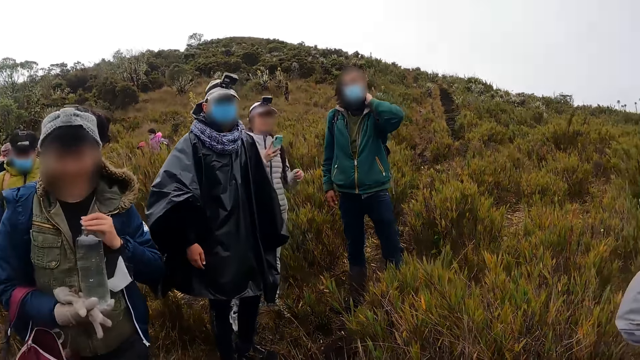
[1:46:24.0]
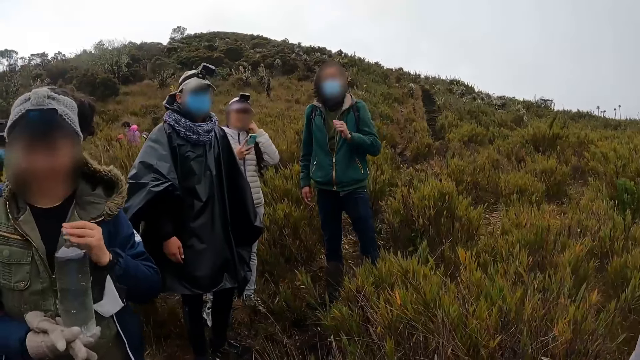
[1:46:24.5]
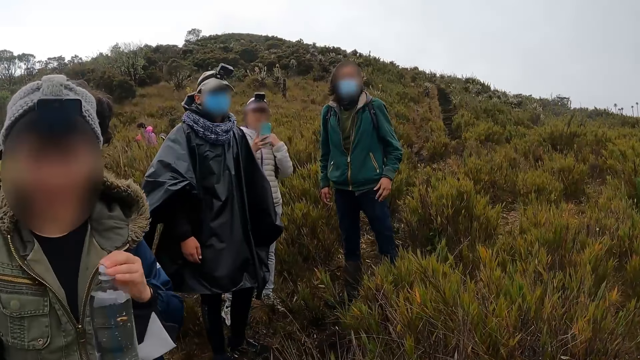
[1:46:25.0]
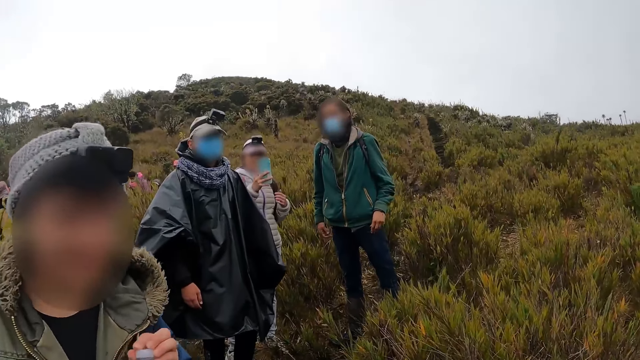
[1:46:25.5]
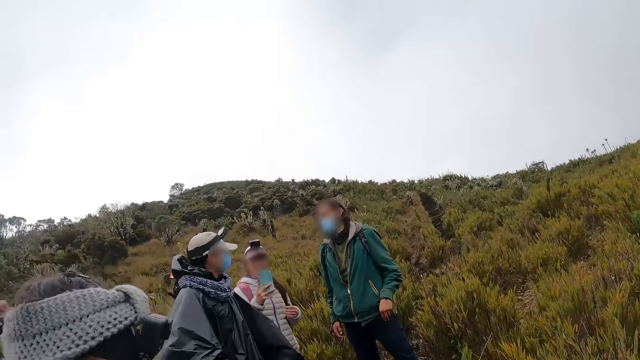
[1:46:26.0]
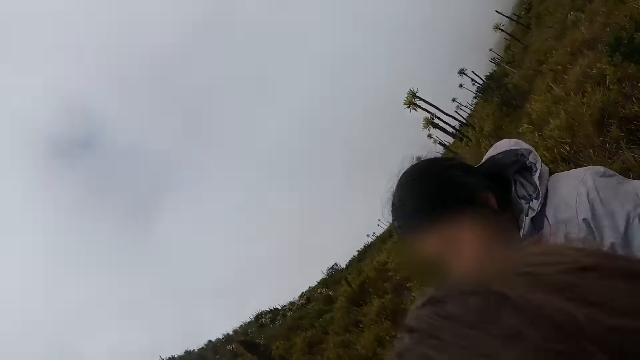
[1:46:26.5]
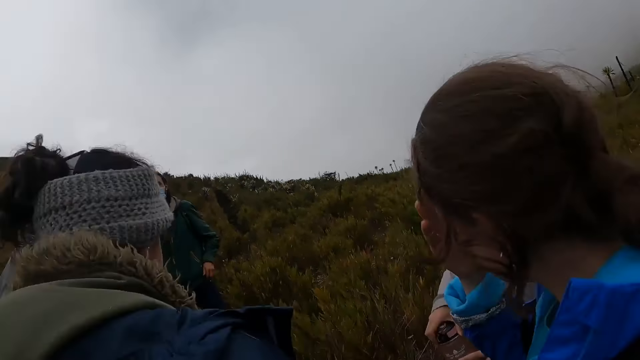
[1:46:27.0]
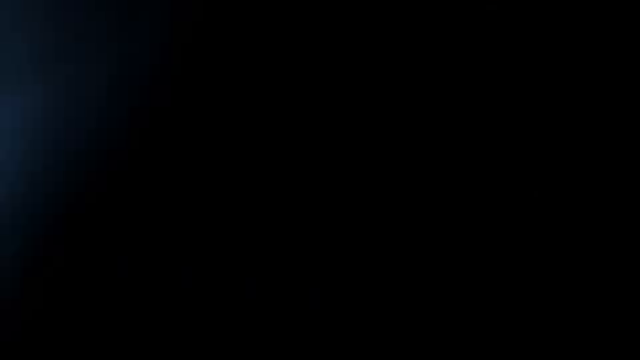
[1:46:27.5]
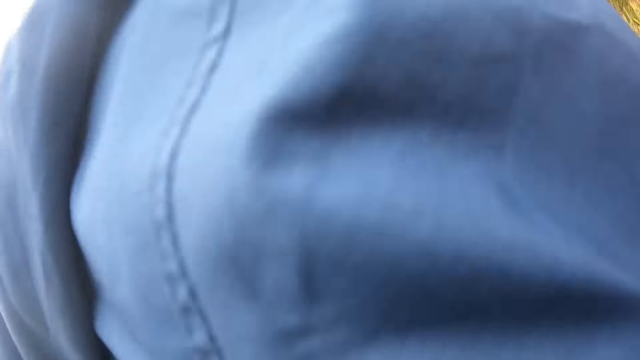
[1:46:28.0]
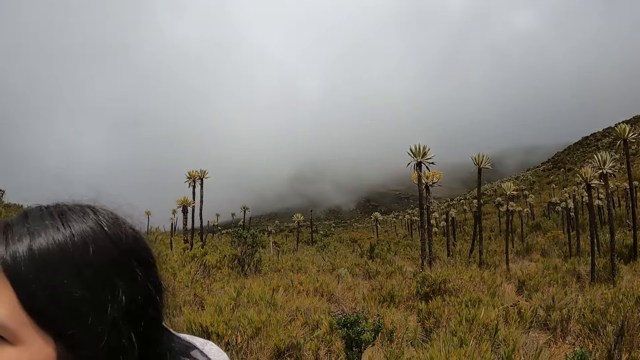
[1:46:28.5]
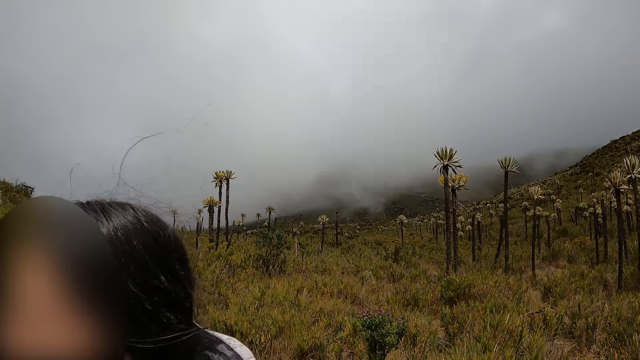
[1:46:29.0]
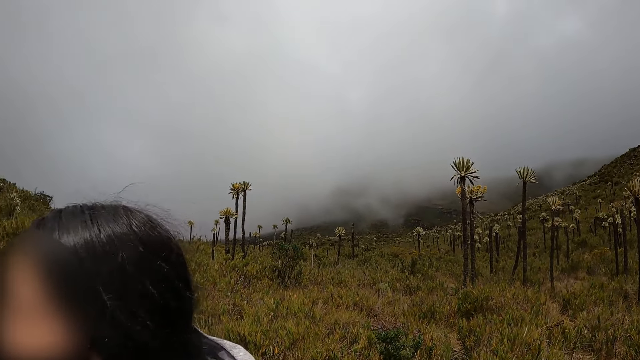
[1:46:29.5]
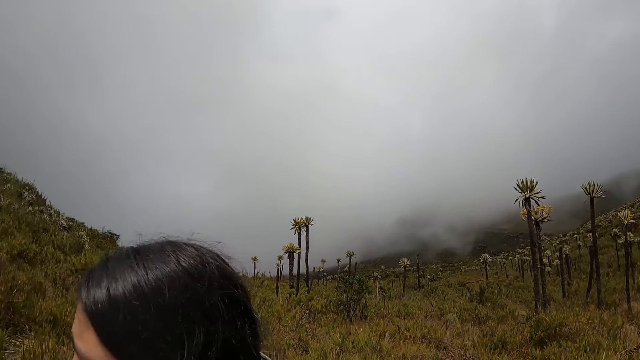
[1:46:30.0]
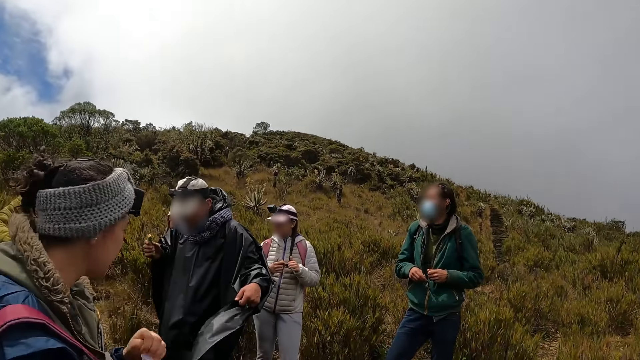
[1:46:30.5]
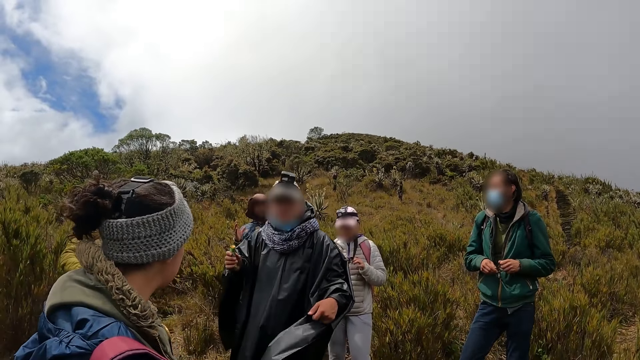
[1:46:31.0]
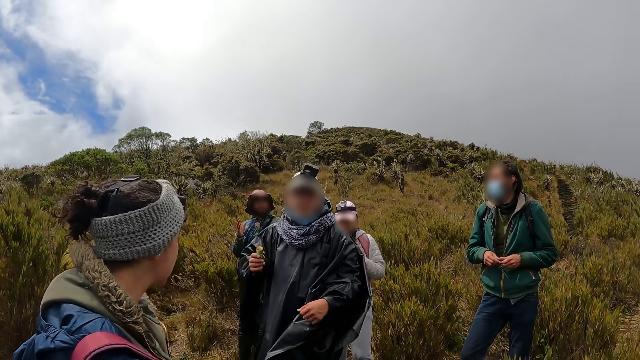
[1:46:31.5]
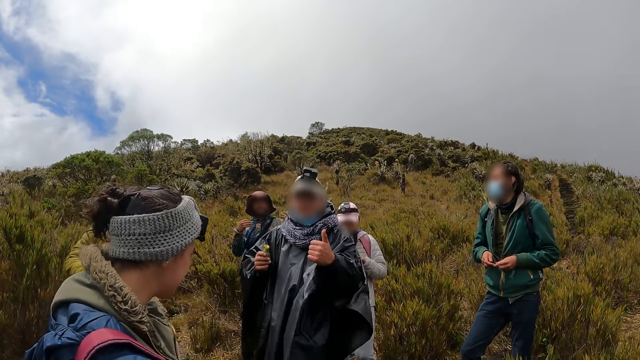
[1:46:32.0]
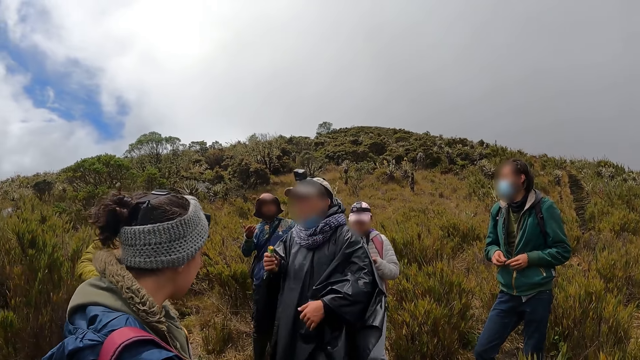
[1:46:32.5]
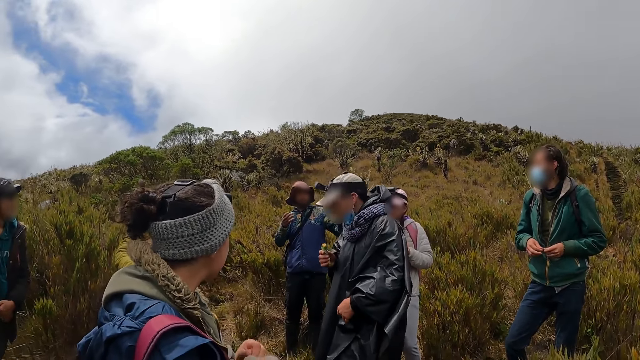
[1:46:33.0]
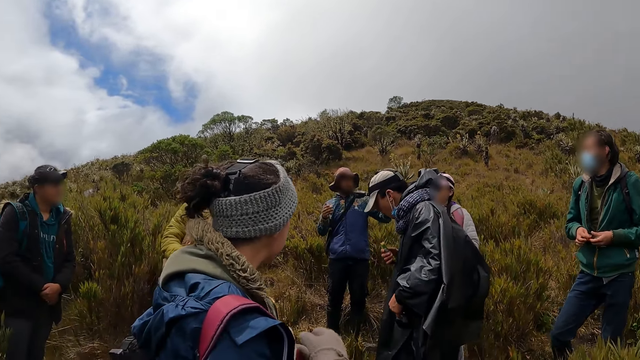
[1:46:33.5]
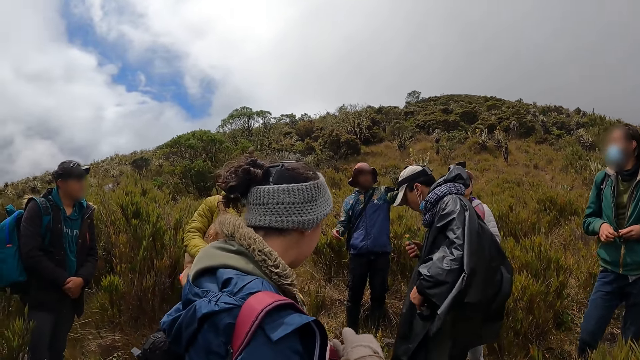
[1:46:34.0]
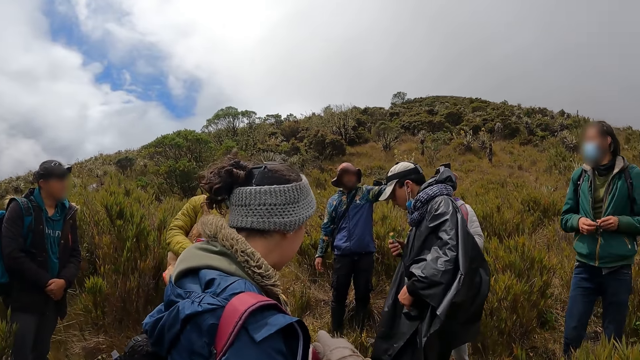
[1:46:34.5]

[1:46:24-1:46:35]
A man interacts with the camera wearer.

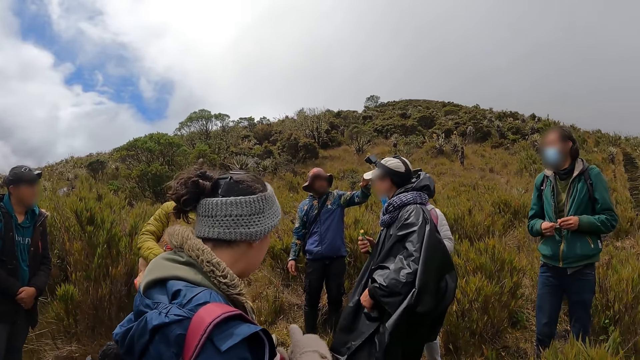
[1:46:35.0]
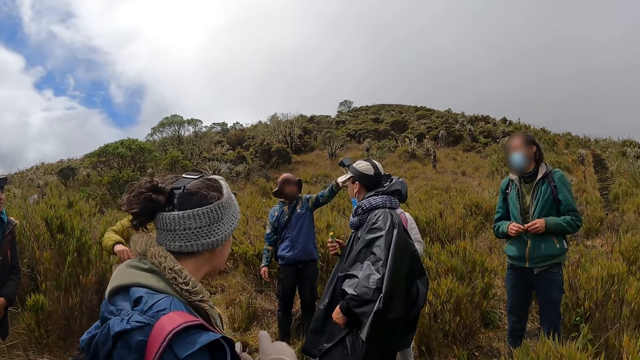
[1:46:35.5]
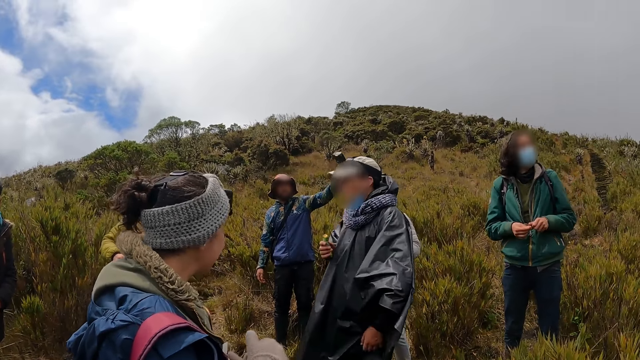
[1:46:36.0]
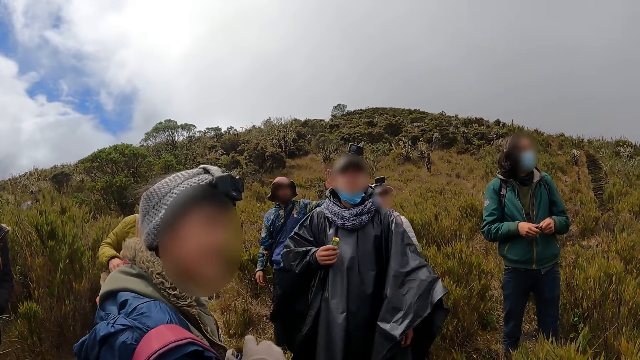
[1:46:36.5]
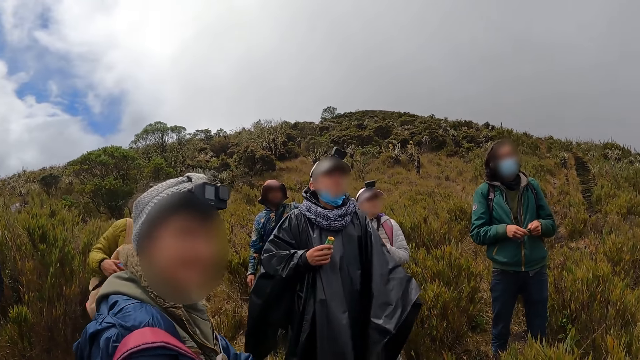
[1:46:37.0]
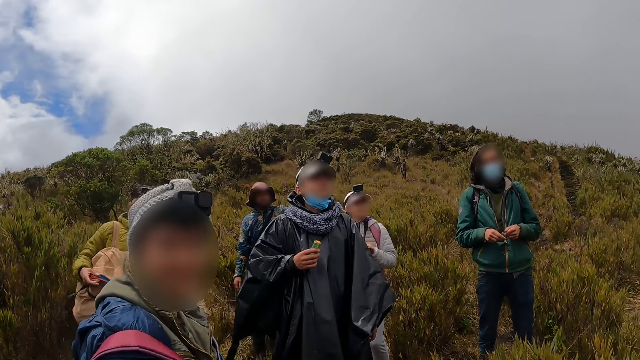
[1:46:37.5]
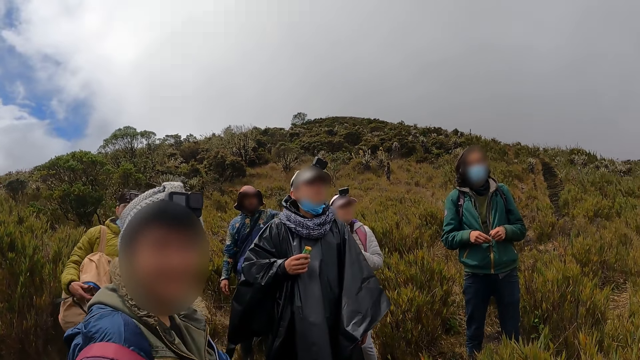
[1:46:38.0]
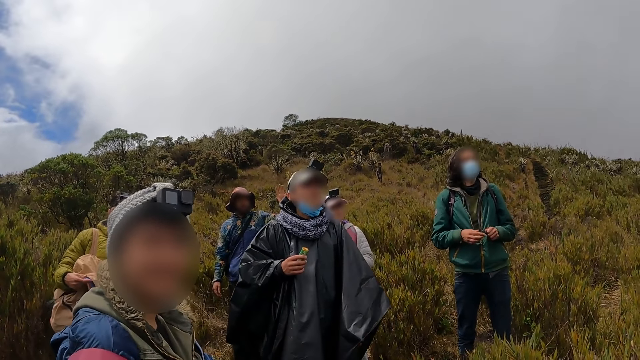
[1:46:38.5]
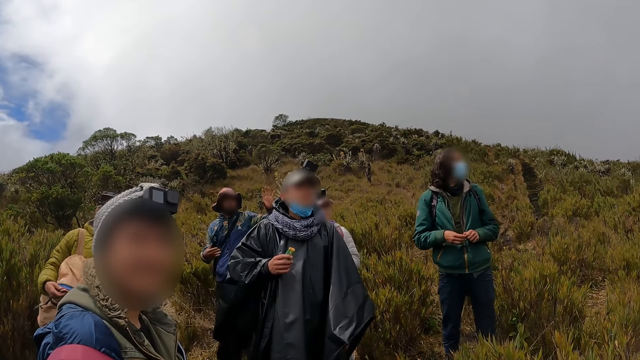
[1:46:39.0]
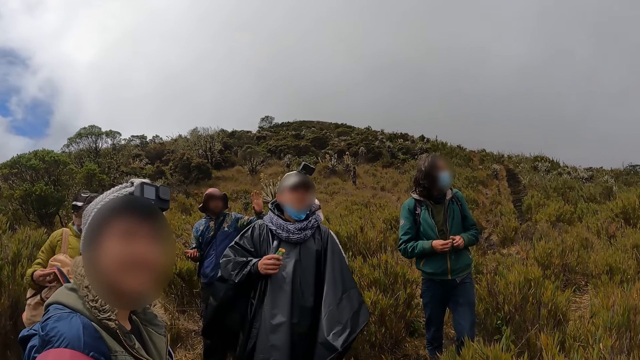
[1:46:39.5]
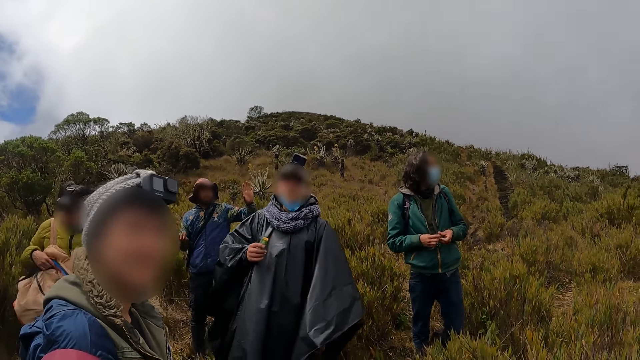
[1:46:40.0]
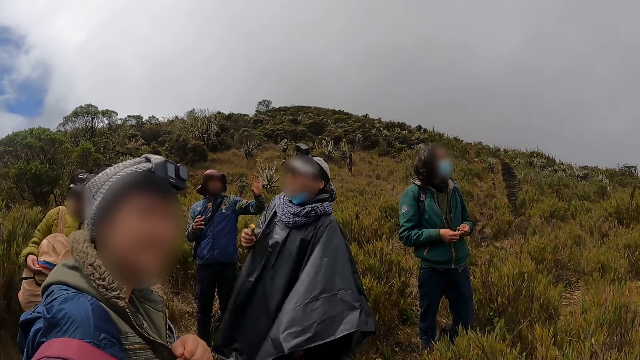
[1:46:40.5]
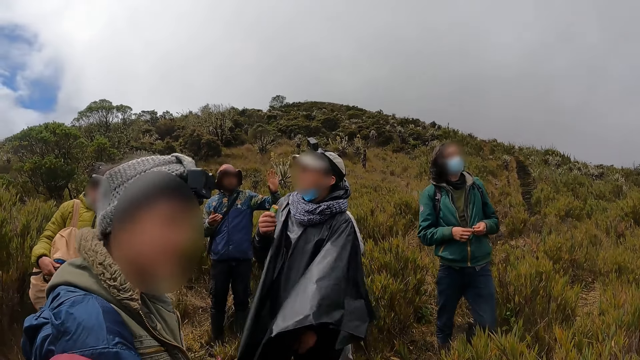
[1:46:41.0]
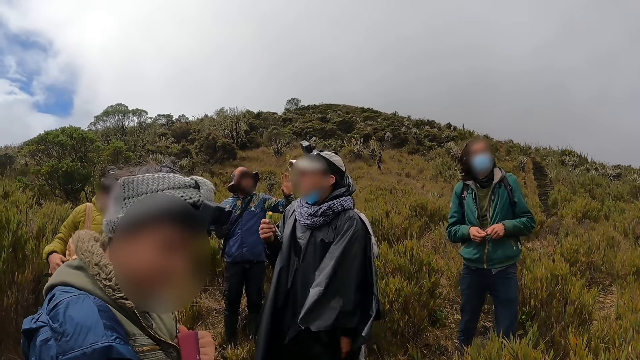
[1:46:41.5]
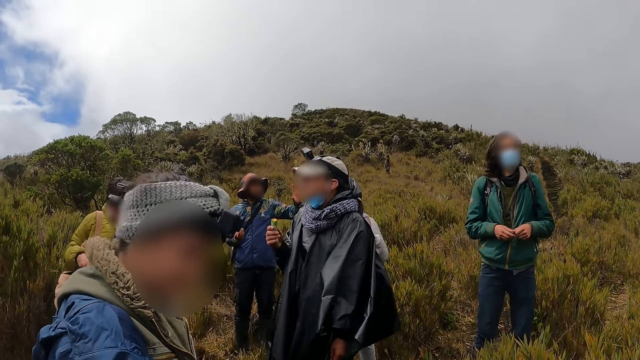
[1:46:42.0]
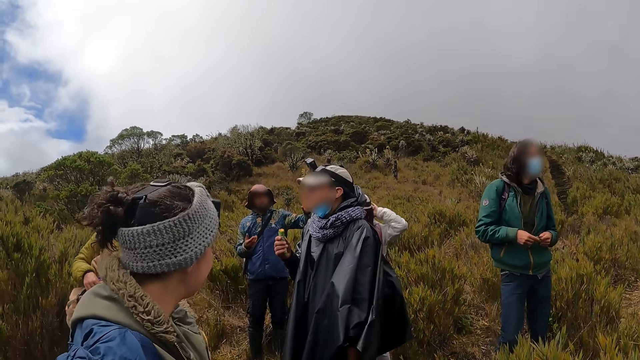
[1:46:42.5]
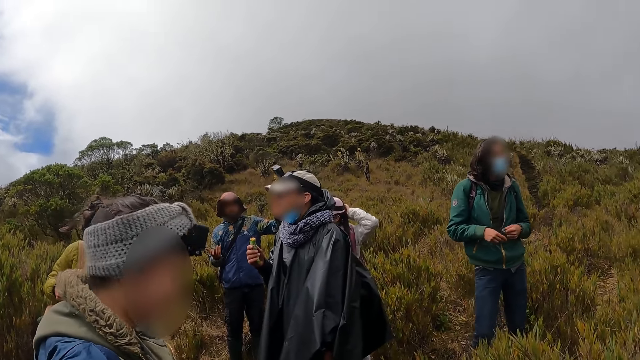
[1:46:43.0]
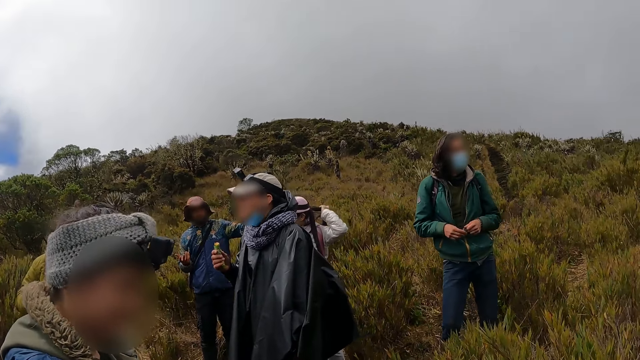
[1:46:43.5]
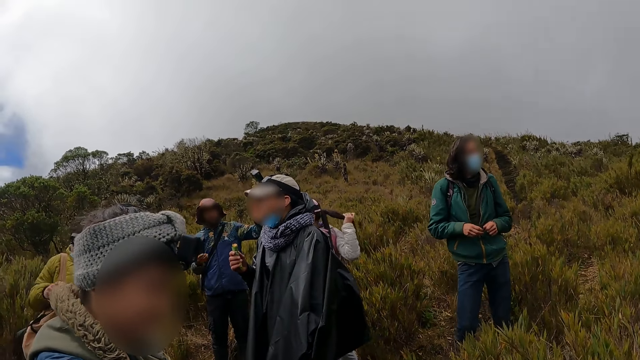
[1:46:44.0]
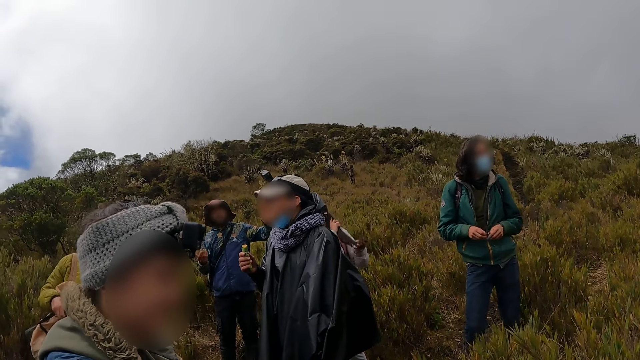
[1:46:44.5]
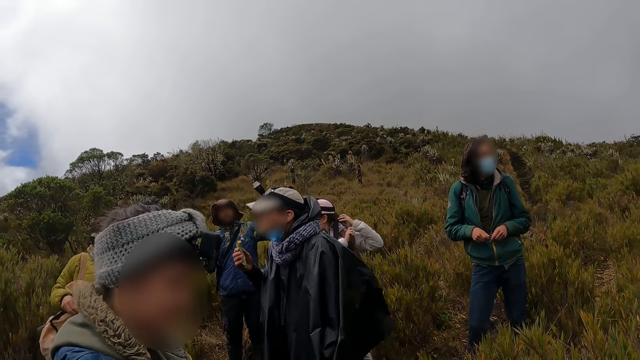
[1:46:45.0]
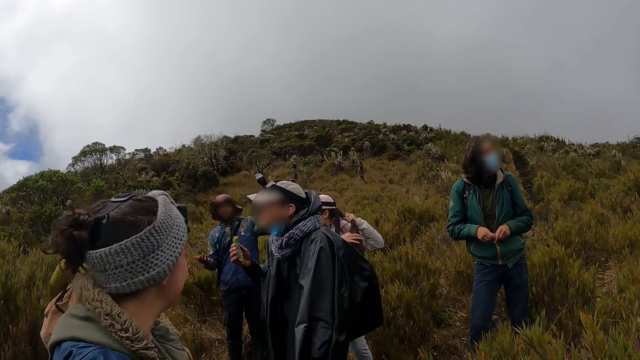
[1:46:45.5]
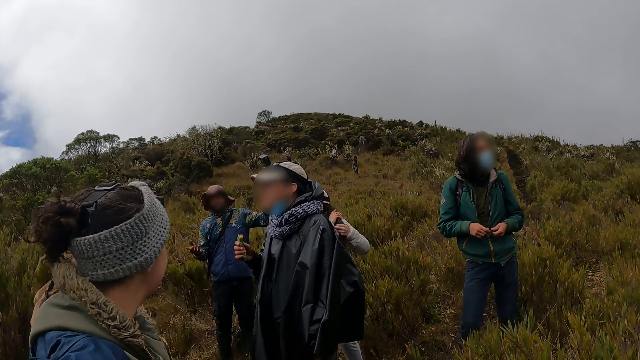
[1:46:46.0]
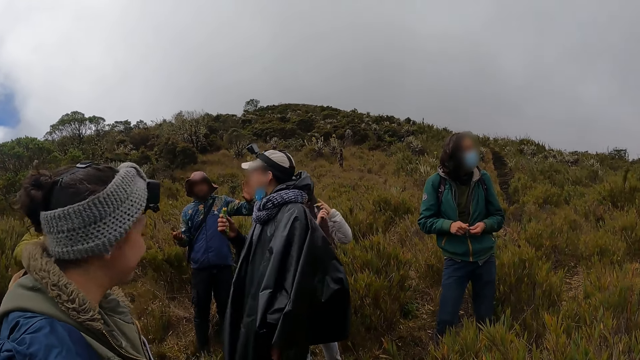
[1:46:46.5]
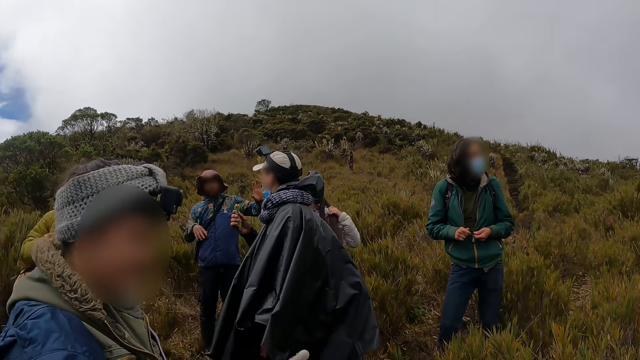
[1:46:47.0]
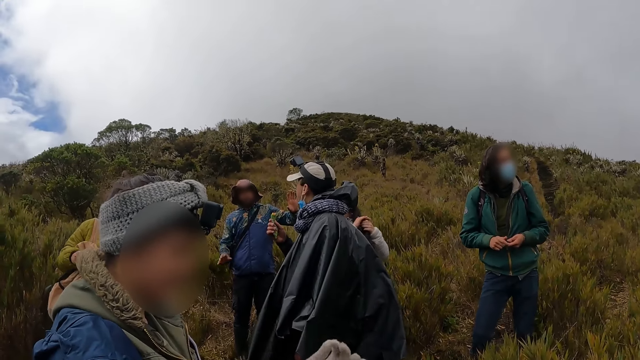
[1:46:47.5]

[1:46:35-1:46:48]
The woman interacts with the camera wearer.
